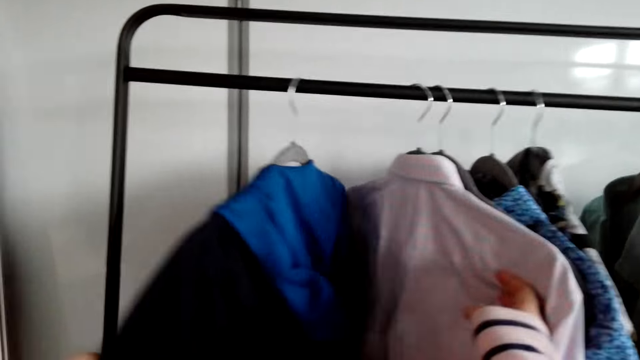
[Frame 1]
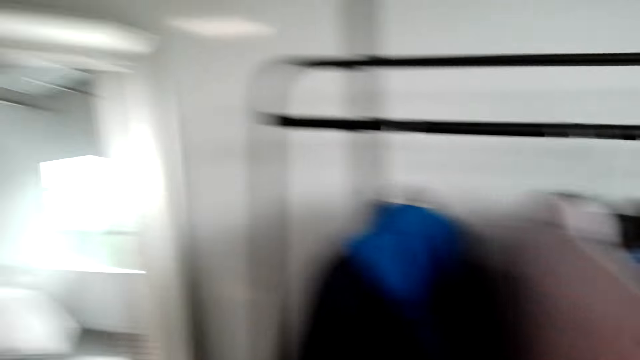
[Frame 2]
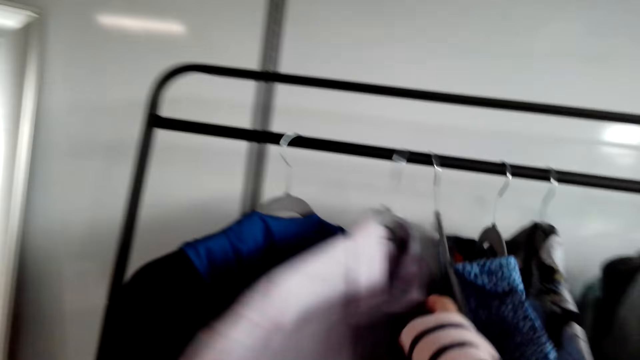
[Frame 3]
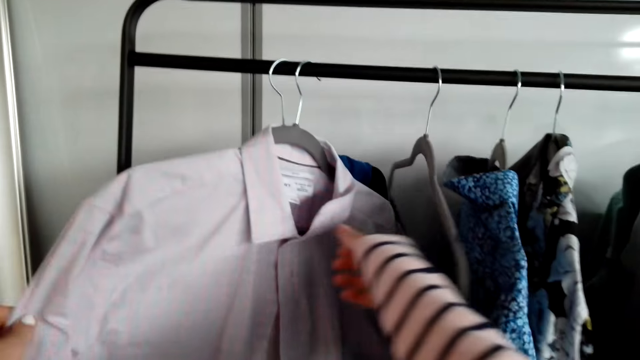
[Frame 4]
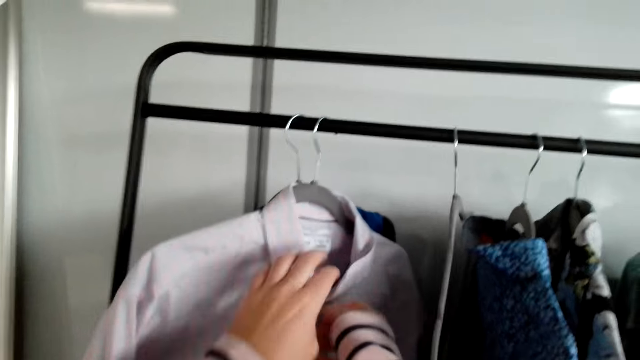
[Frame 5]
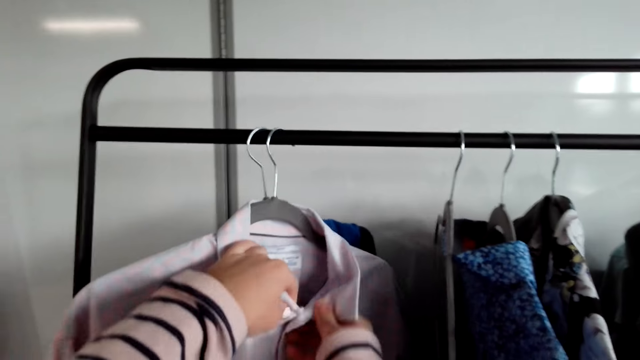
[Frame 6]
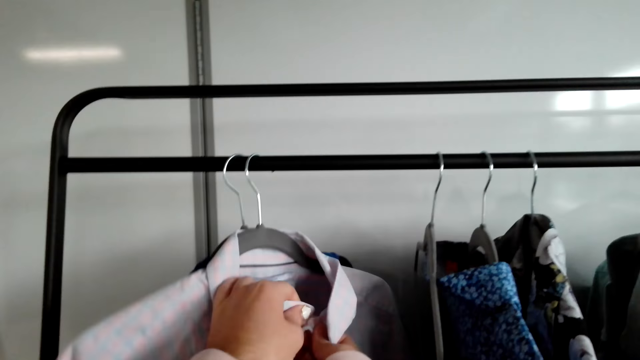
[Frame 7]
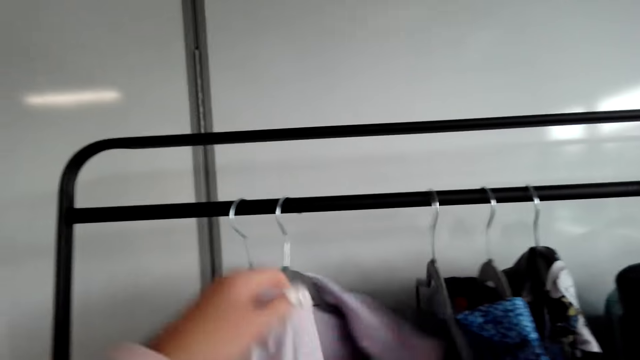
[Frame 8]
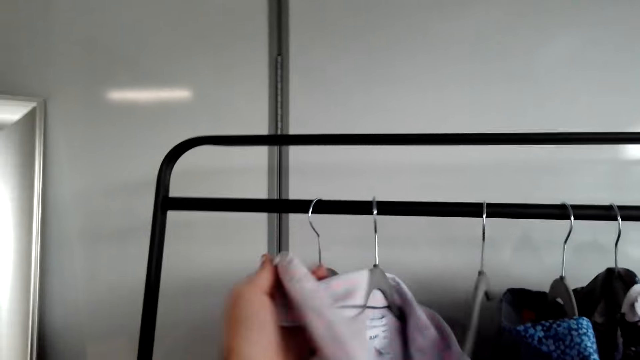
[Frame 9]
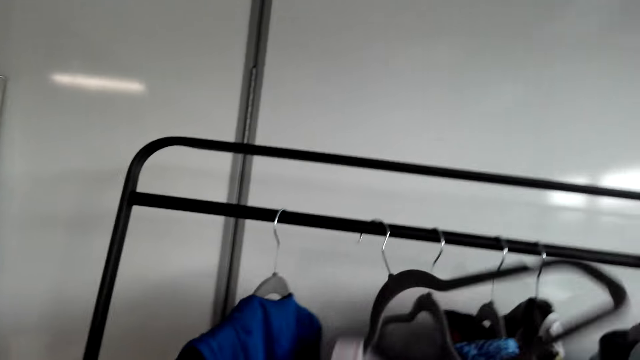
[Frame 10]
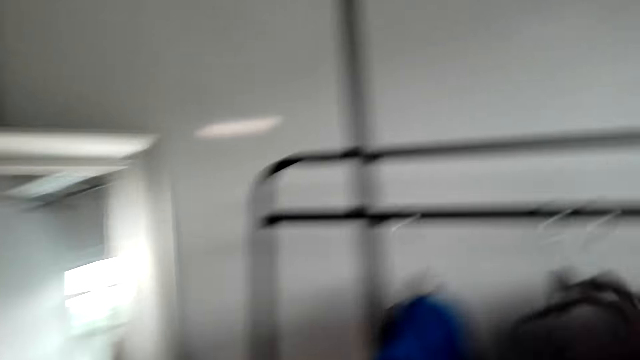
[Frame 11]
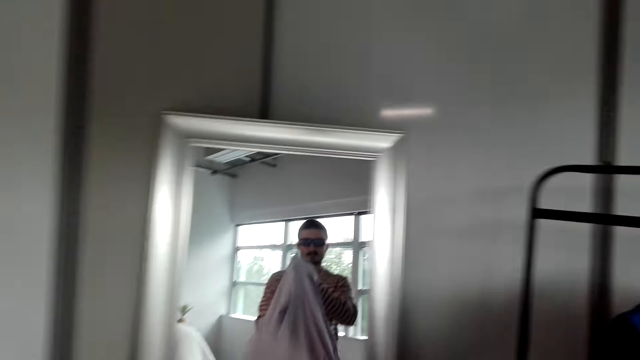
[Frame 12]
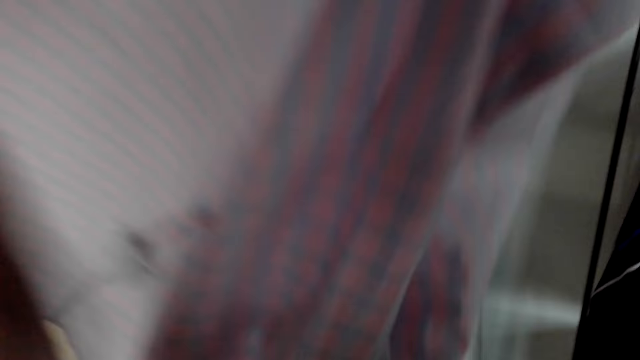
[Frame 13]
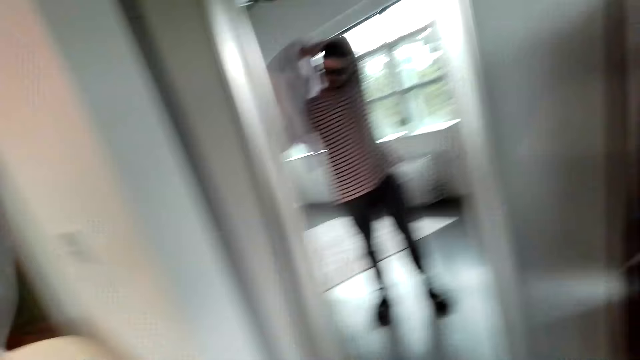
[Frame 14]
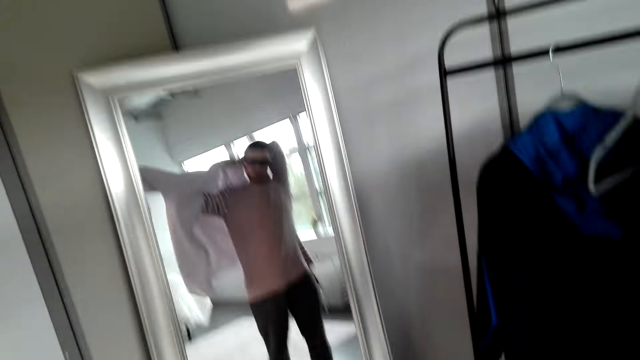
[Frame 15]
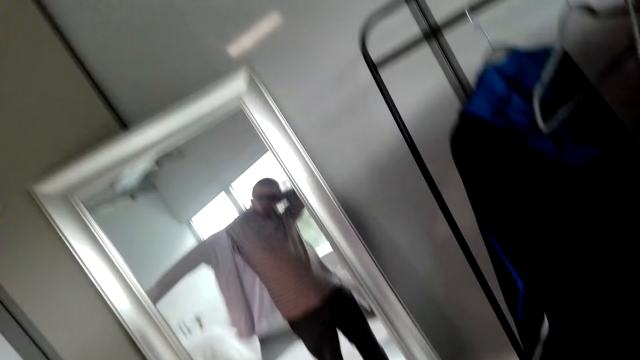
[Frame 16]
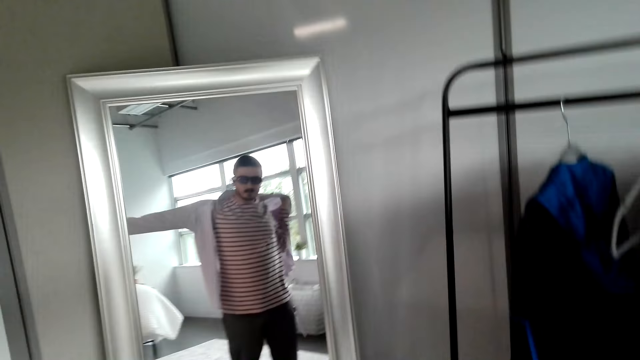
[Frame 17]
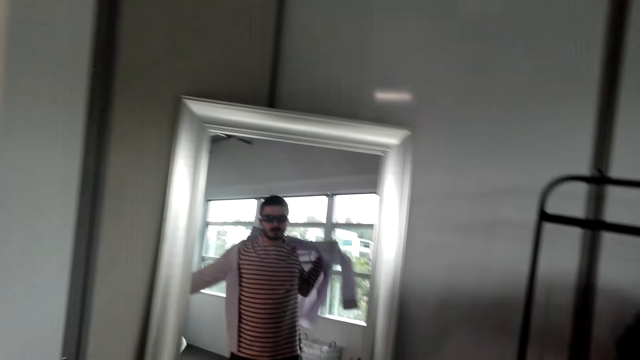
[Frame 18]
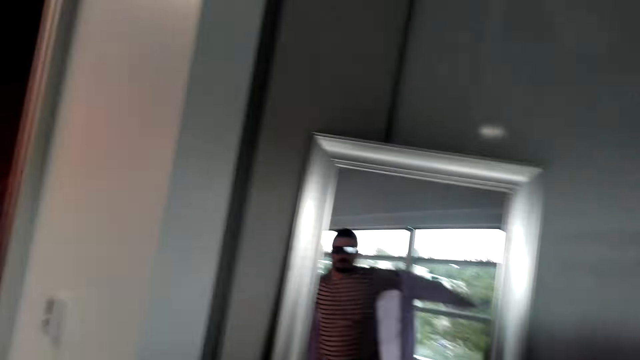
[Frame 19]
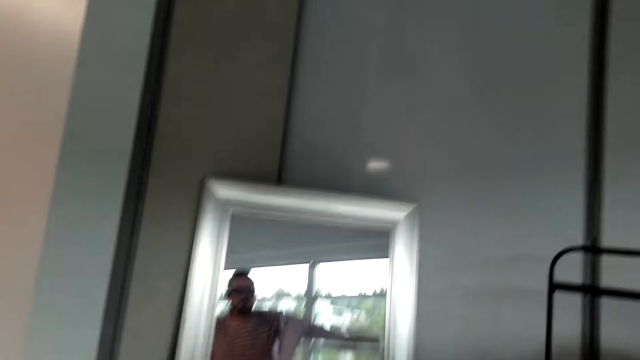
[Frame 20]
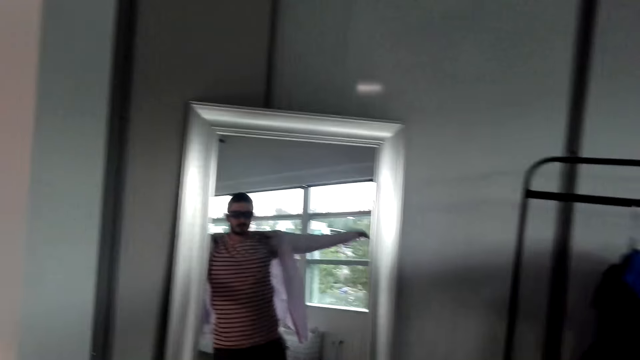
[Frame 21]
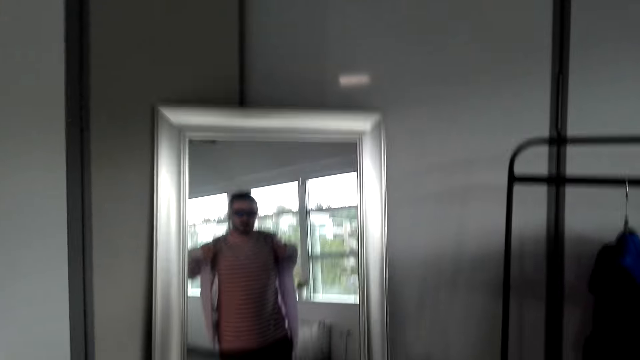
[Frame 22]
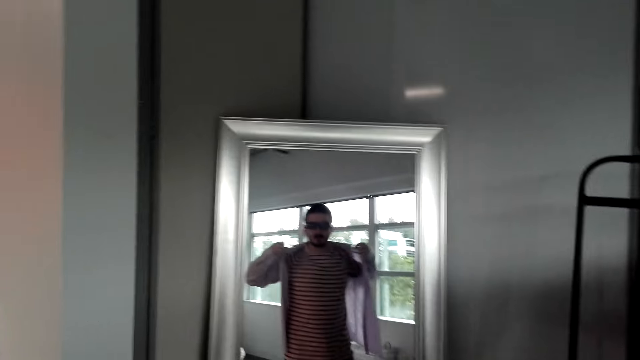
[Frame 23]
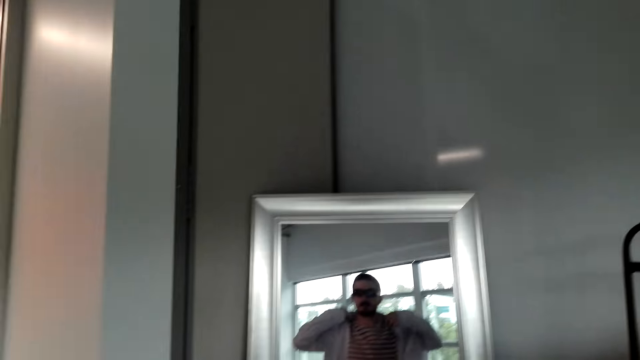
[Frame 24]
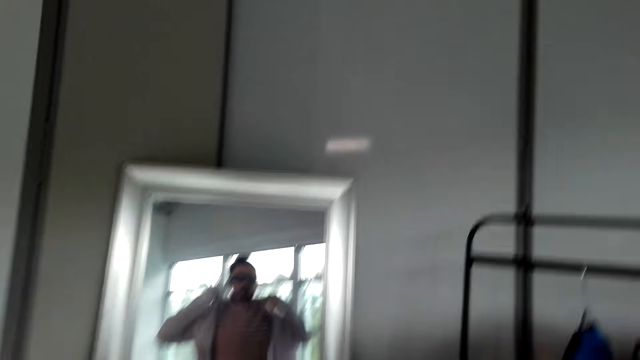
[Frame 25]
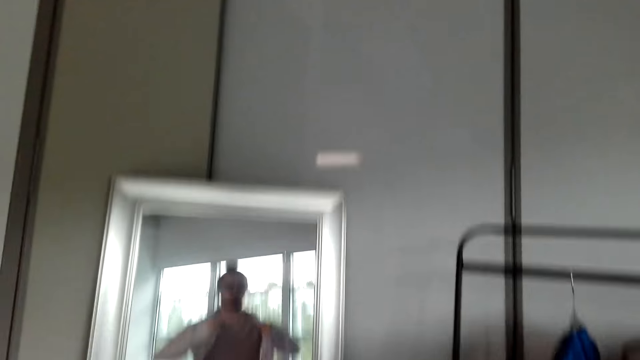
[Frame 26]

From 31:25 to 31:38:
The camera wearer unbuttons a shirt on the hanger. They remove the shirt from the hanger. They turn around. They raise the shirt with both hands. They put on the shirt. They look at the mirror.

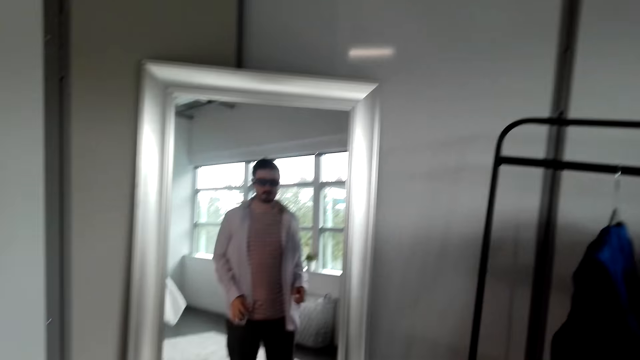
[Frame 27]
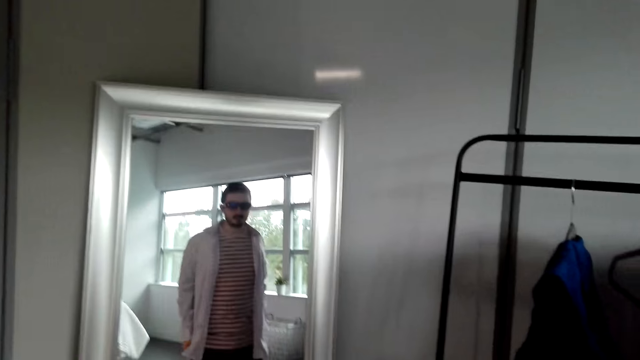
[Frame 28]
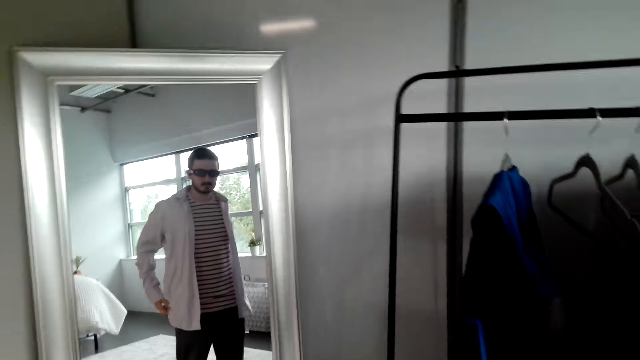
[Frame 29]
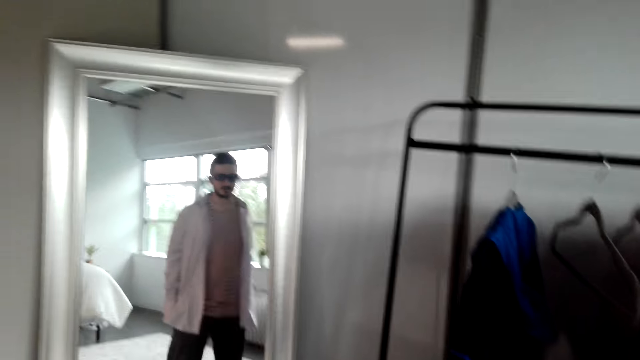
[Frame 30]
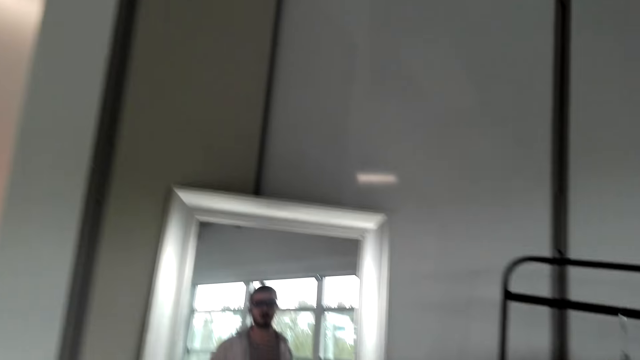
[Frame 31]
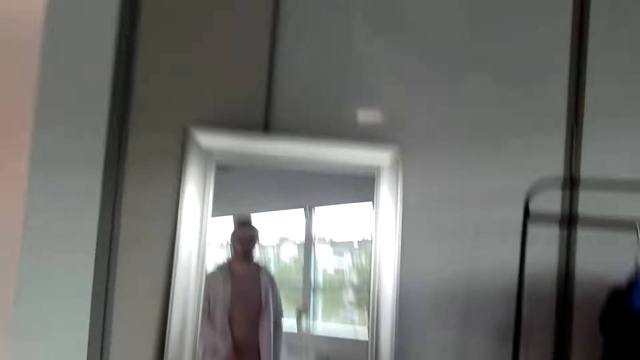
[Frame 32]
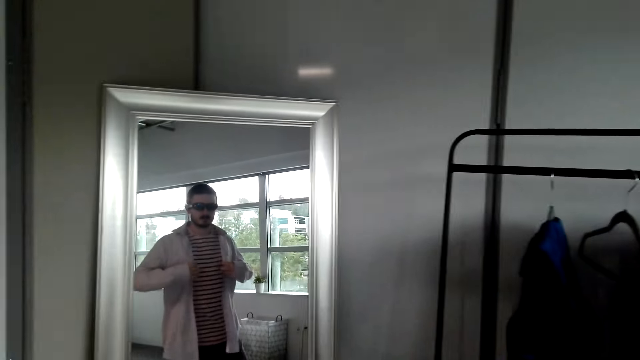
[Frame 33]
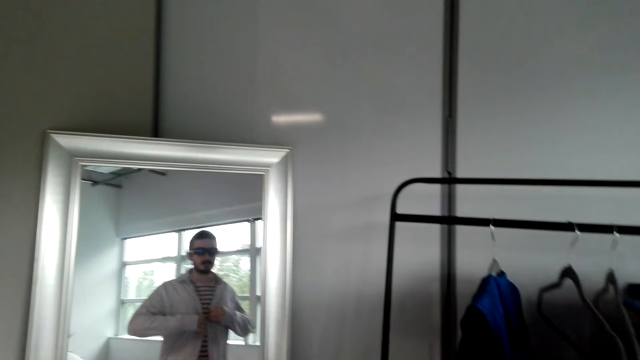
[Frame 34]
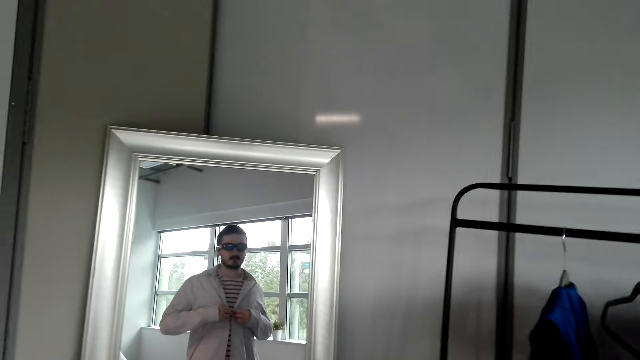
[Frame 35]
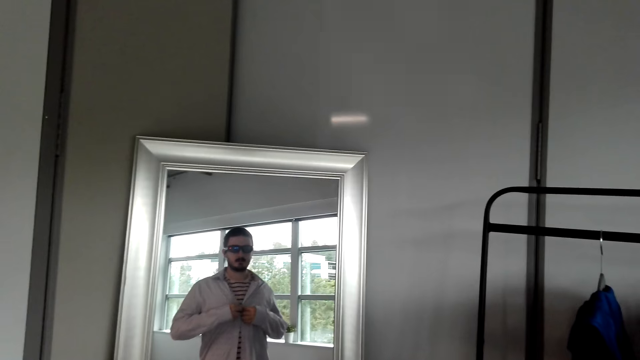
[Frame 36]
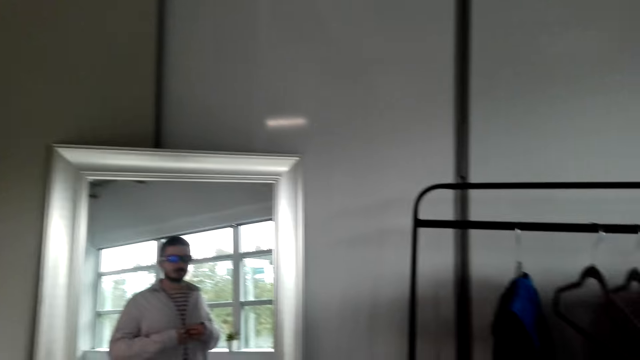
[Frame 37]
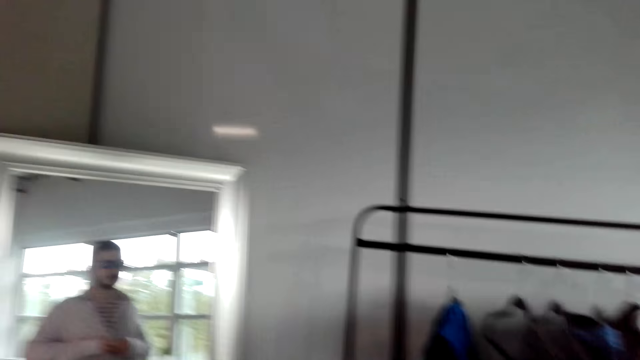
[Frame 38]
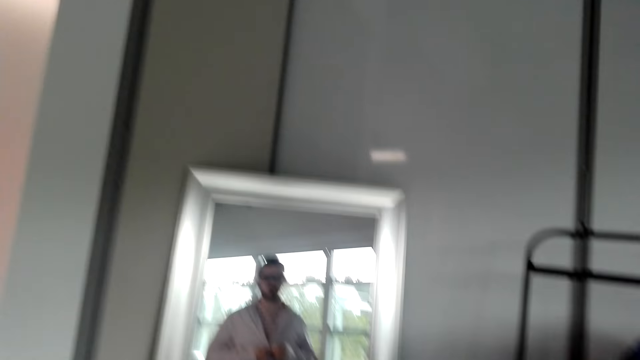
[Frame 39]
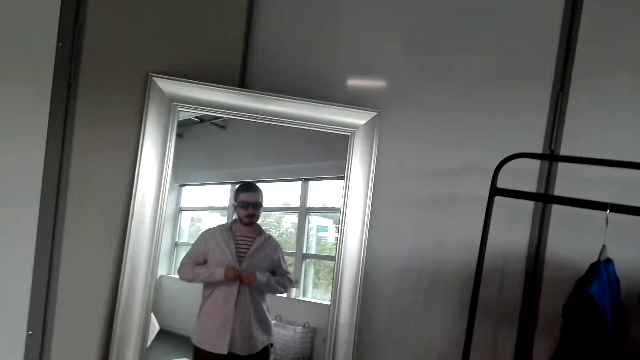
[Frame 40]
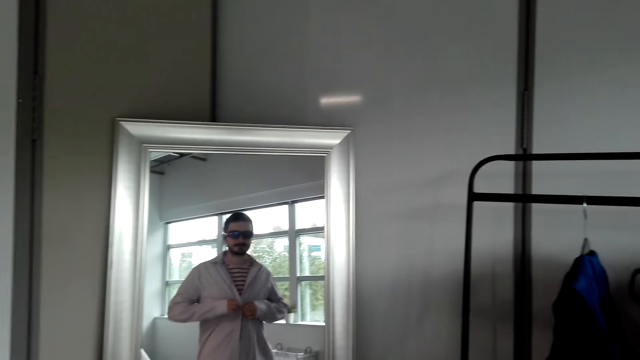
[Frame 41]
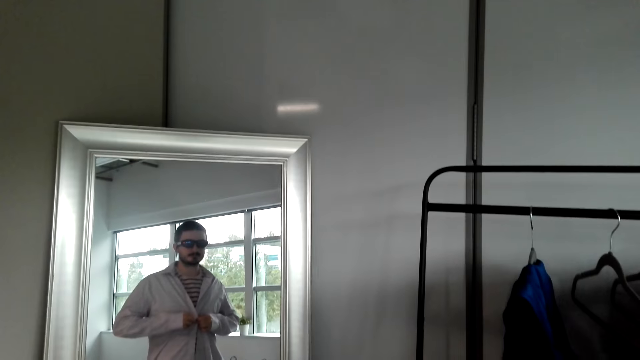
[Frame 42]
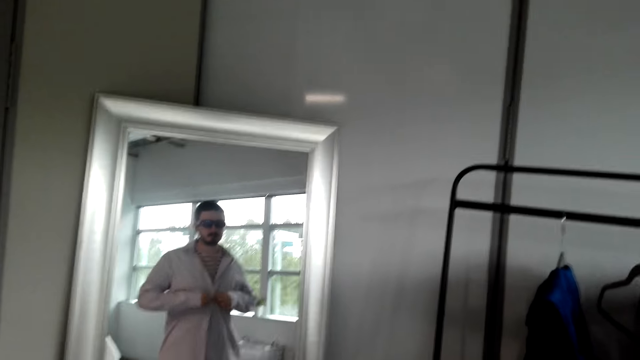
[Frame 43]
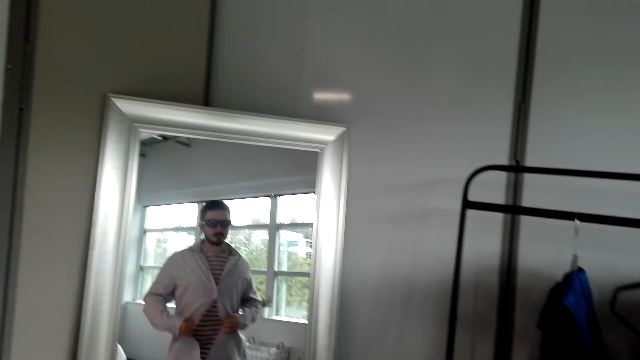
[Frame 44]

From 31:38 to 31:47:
The camera wearer buttons a shirt.
